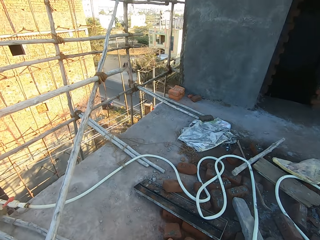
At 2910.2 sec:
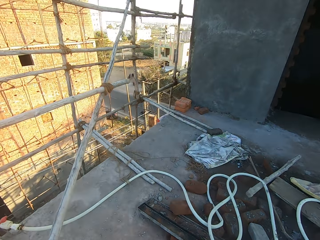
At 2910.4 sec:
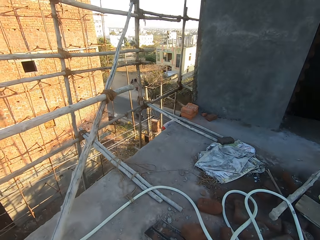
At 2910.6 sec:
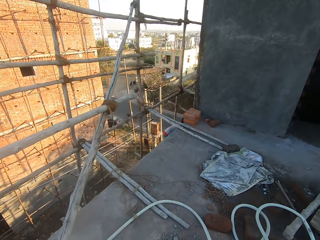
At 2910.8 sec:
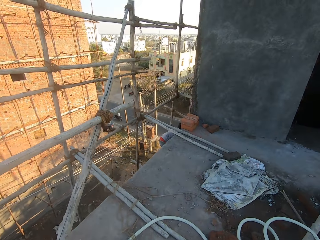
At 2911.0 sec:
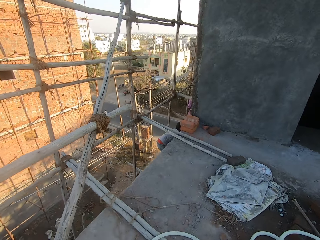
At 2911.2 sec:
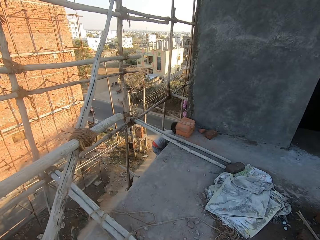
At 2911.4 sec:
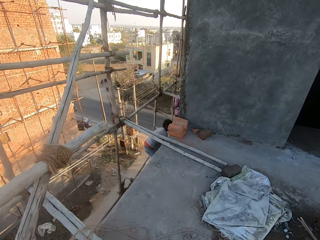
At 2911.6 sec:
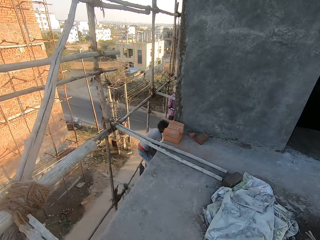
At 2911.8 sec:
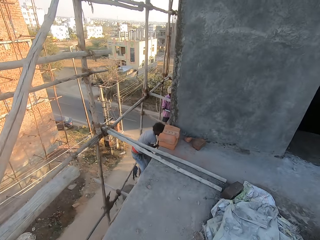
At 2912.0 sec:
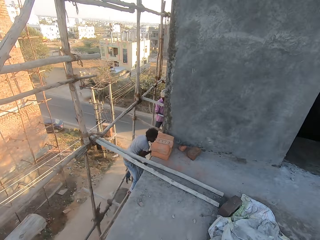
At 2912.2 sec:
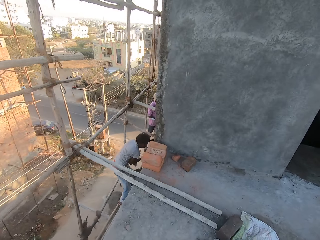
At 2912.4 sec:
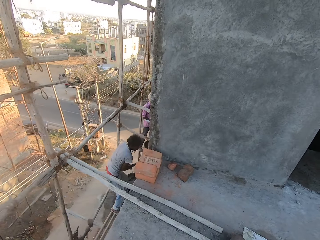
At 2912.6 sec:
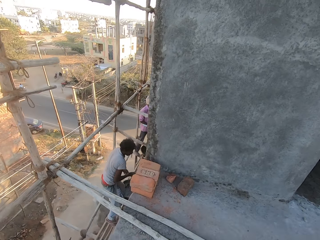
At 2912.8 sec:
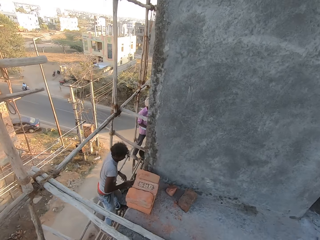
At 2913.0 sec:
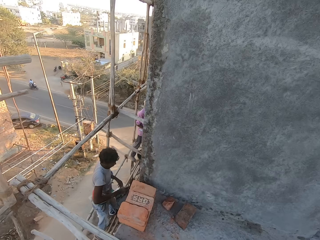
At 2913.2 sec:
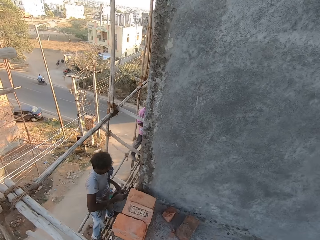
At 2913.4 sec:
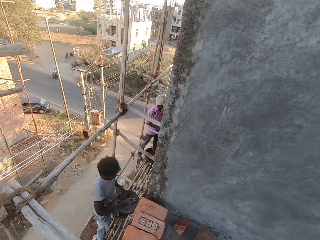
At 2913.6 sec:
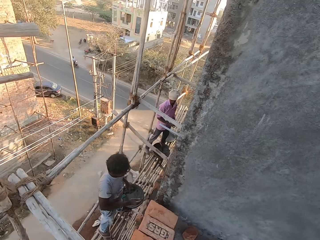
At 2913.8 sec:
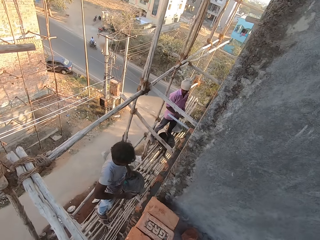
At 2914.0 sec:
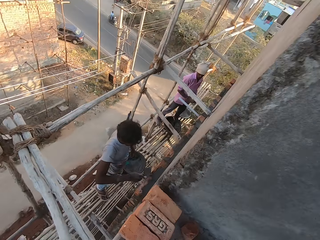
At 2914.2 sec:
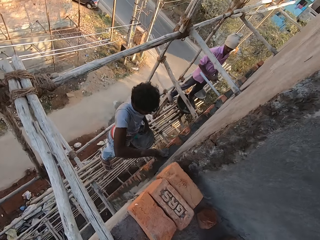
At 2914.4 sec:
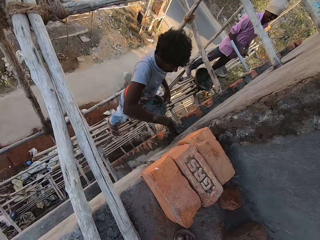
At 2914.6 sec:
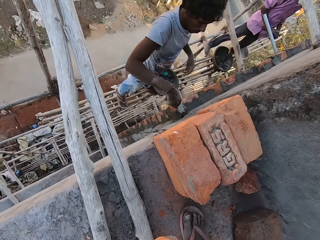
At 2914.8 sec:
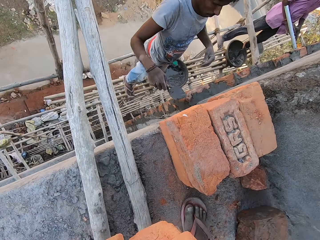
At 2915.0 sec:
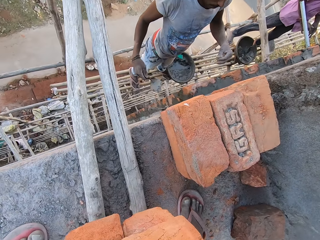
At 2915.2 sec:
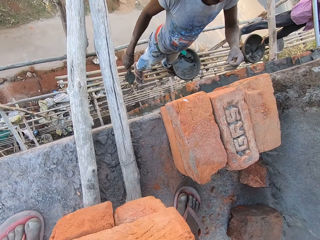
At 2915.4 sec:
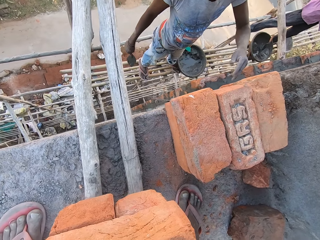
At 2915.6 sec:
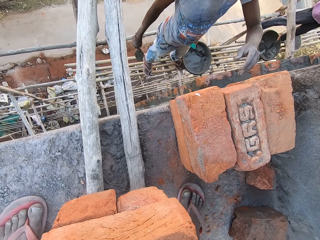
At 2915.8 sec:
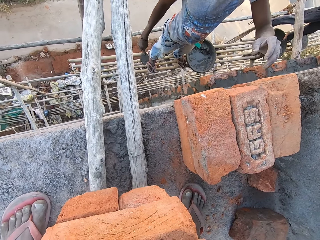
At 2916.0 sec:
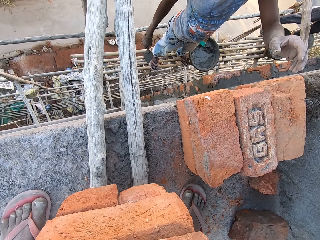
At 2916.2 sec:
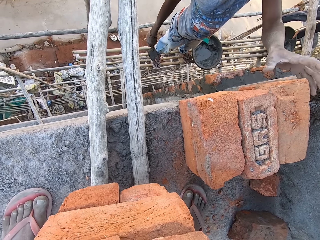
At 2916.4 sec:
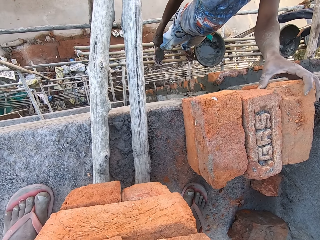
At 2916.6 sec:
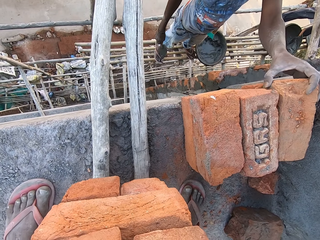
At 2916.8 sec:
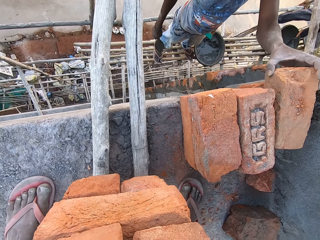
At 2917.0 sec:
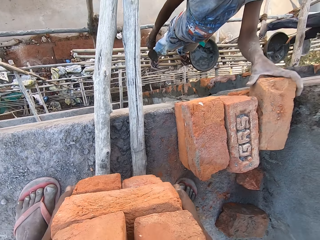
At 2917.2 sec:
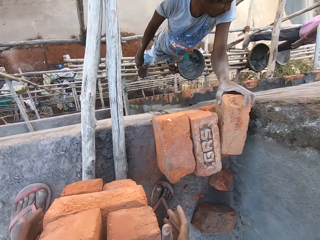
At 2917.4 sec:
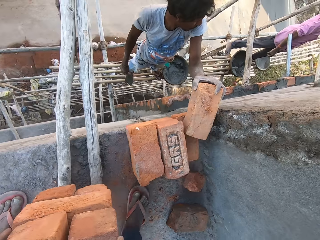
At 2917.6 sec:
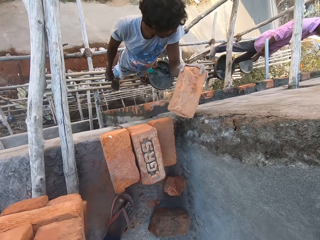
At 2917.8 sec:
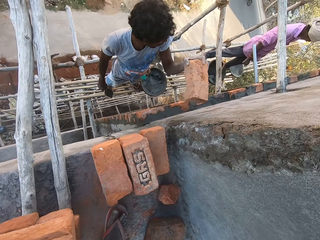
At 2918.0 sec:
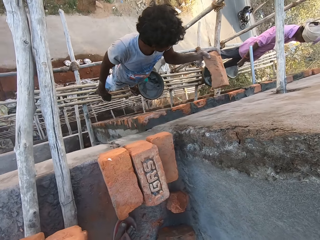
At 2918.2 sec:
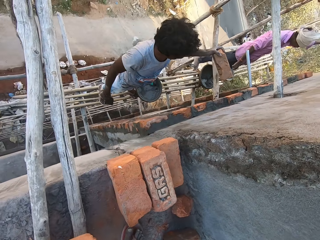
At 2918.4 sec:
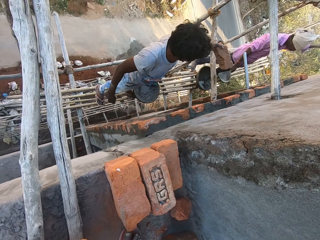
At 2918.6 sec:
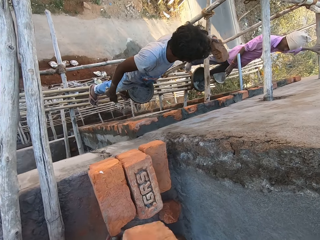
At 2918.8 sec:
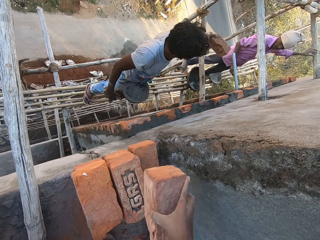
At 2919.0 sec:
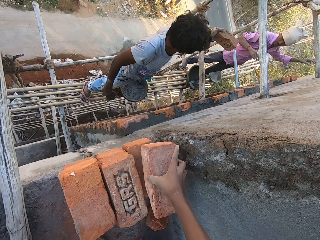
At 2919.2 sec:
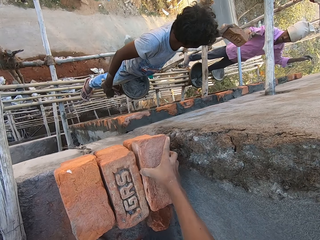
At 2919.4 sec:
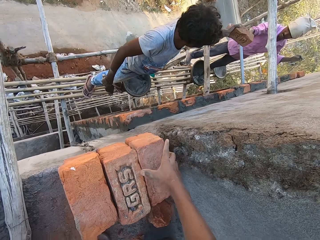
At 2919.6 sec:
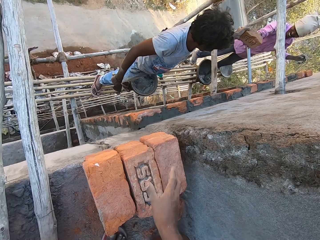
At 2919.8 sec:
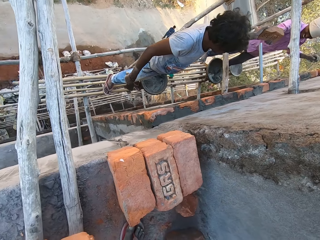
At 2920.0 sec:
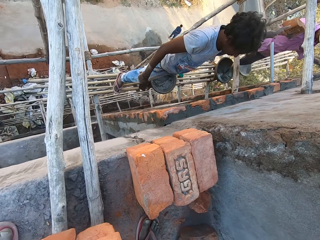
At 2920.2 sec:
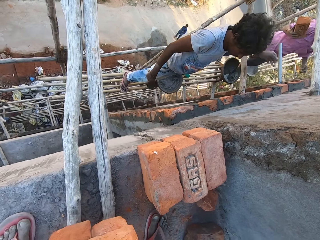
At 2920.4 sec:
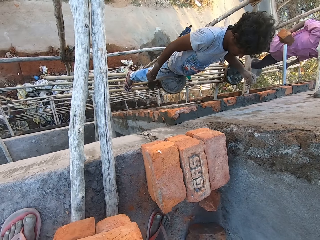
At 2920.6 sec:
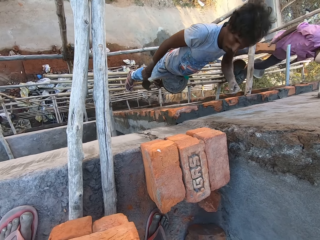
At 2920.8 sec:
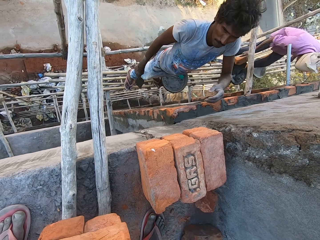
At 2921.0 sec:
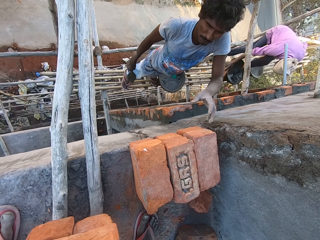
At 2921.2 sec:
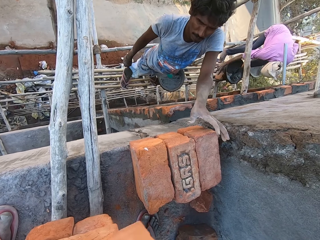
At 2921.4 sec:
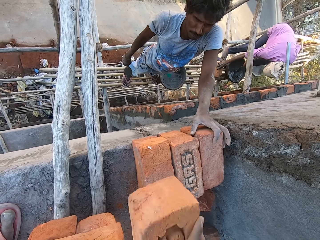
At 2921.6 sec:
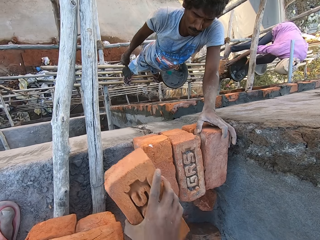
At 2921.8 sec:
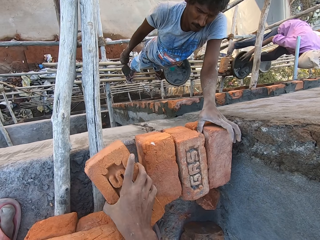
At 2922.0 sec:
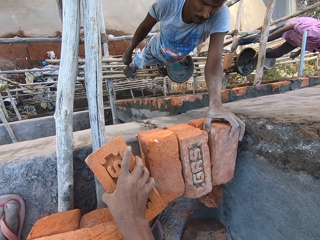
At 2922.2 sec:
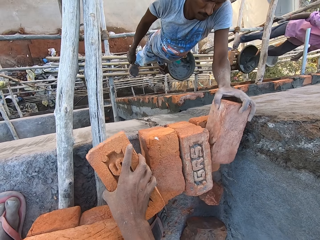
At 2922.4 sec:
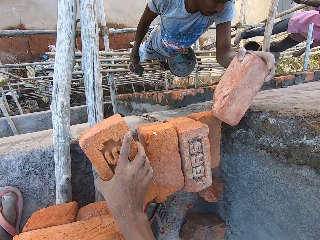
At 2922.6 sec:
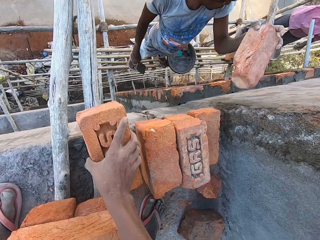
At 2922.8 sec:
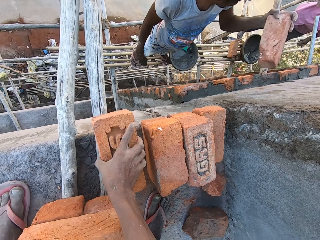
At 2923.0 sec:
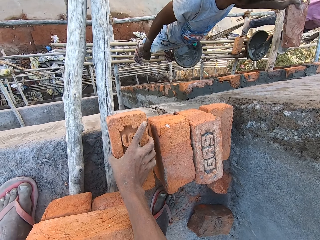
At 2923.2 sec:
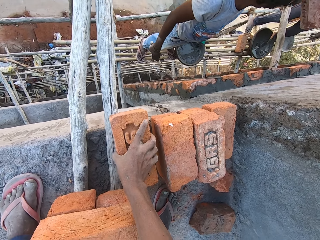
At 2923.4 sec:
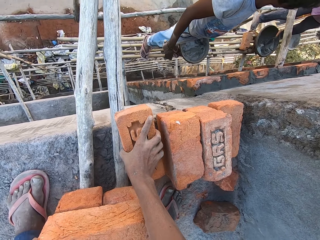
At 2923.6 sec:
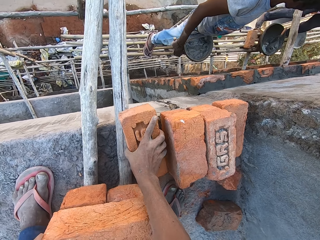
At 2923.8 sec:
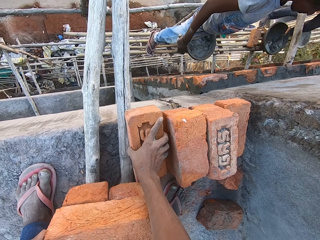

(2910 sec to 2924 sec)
The camera wearer drops the bricks in a pile on the floor with both hands. A man picks a brick from the floor with his left hand. The camera wearer drops a brick on the floor with his right hand. The man gives another man the brick. The other man takes the brick with the right hand. The first man picks some bricks from the floor with his left hand. The other man puts the brick on the floor. The camera wearer drops a brick on the floor with his right hand.

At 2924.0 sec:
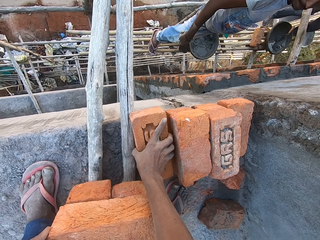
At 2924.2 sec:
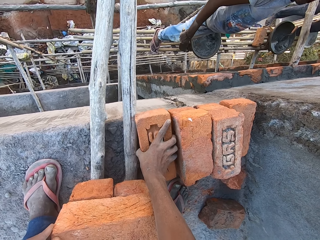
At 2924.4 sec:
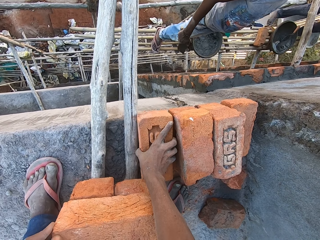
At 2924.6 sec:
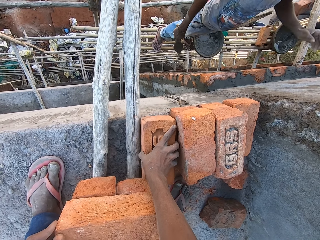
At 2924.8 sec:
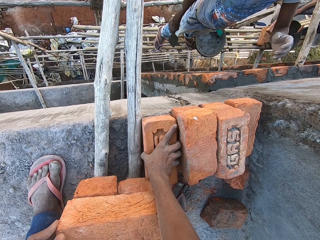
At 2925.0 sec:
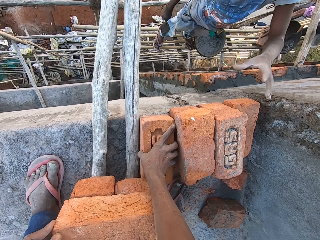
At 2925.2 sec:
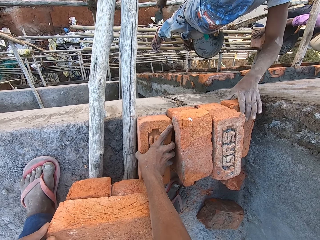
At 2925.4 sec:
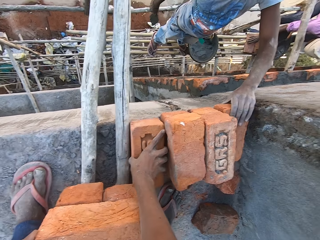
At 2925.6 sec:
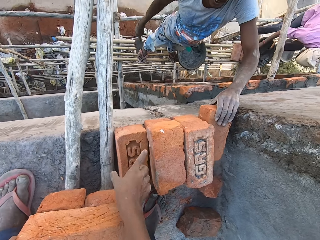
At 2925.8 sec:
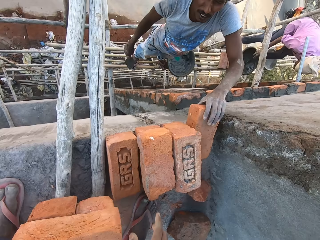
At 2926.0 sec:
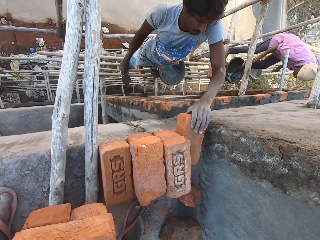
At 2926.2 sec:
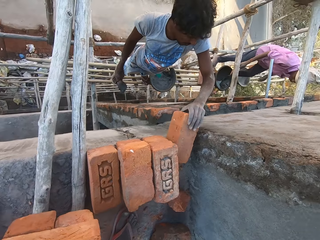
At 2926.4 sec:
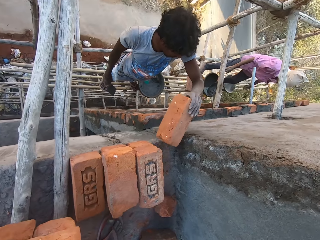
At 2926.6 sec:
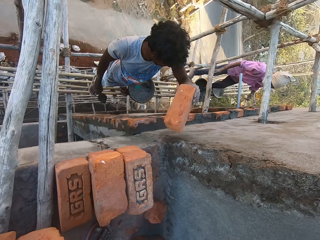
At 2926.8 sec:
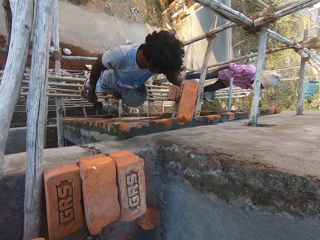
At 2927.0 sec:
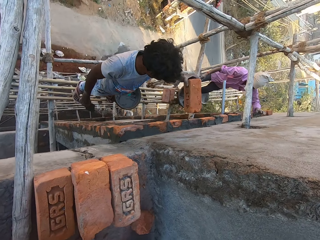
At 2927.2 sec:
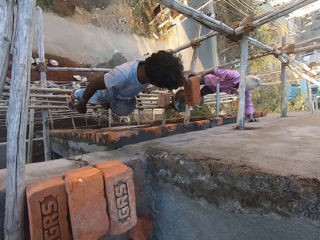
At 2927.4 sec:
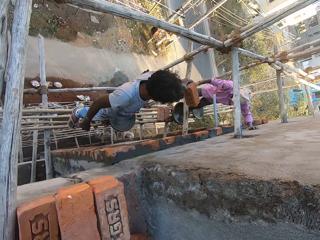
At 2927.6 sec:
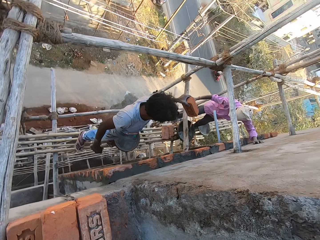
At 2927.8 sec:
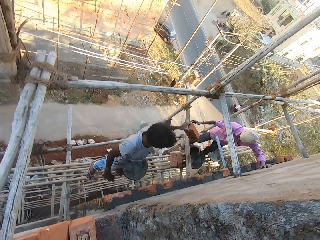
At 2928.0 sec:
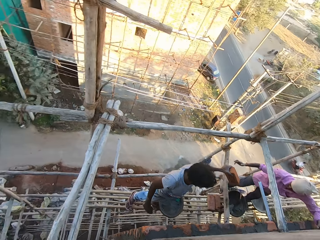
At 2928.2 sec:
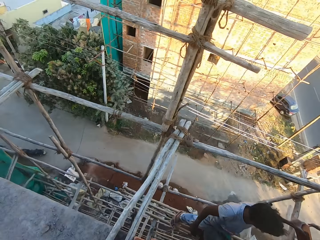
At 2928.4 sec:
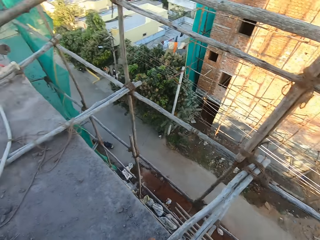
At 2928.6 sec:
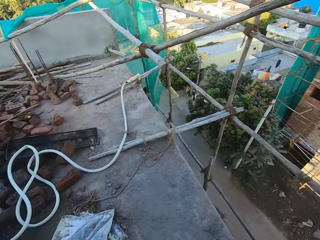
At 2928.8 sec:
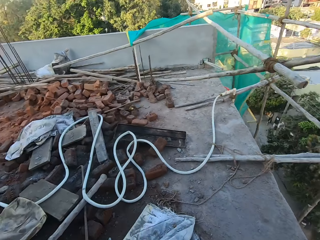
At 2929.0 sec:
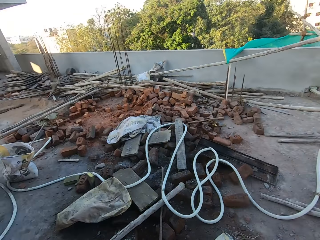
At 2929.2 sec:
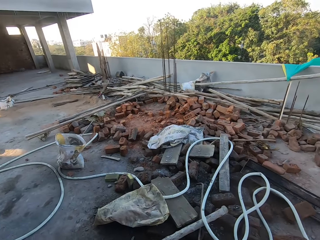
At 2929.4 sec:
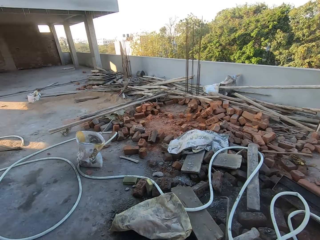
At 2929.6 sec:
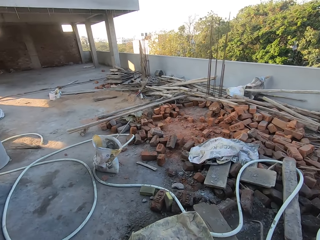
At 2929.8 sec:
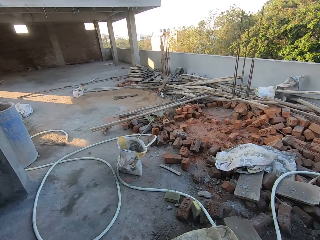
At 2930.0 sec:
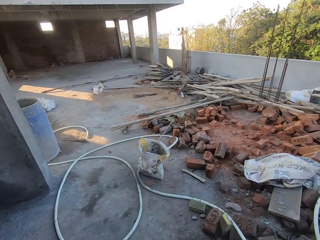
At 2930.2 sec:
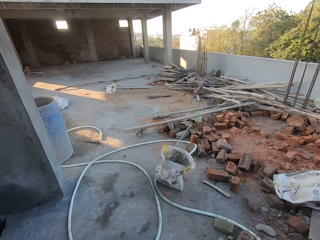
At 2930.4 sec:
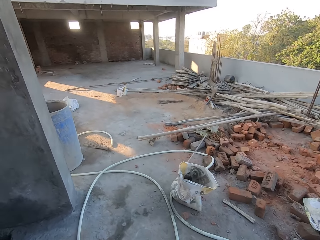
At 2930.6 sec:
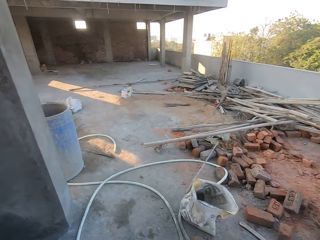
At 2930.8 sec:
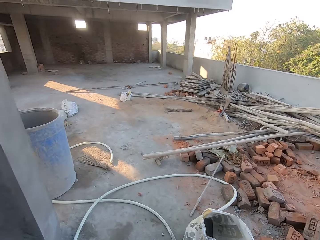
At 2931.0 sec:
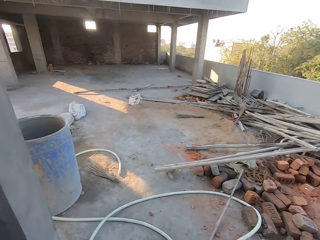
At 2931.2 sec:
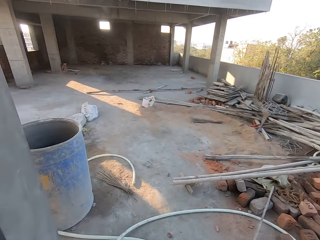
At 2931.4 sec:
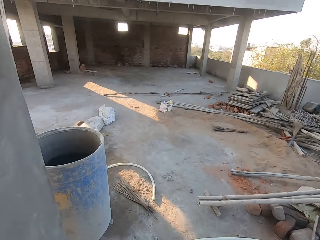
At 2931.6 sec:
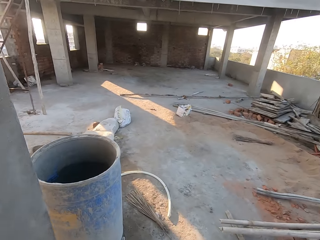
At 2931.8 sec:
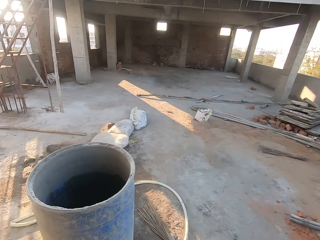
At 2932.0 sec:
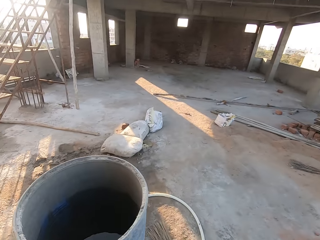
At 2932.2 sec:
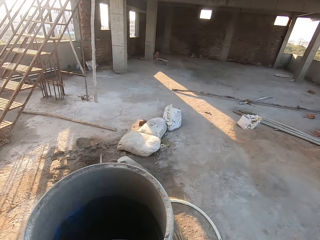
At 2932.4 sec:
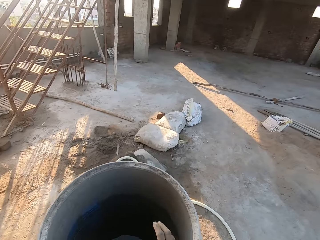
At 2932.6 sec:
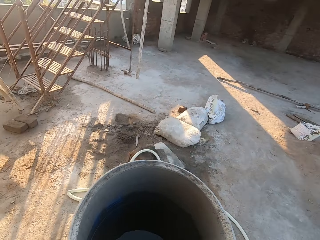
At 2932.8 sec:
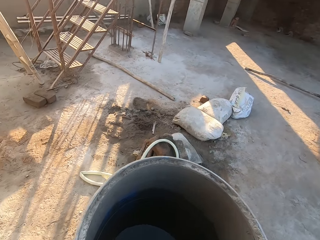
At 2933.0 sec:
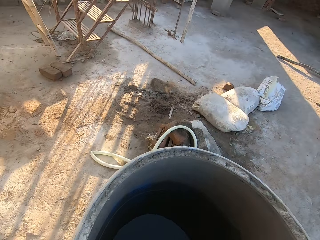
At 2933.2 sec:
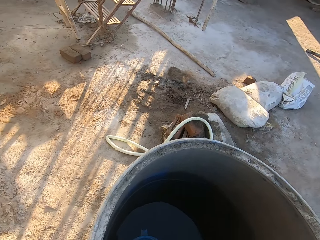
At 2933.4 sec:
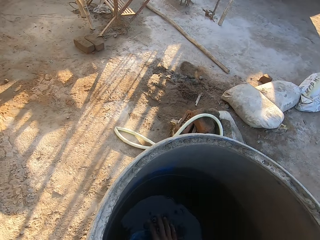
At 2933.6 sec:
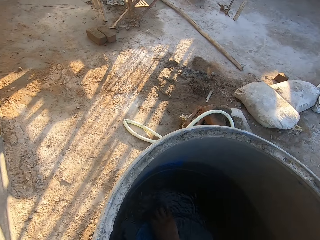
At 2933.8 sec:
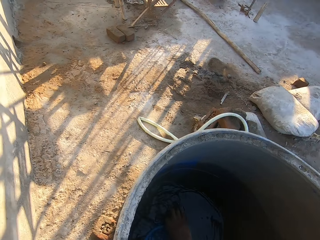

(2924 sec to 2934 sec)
A man gives another man a brick. The first man picks up a brick with the left hand. The camera wearer walks in the site.
